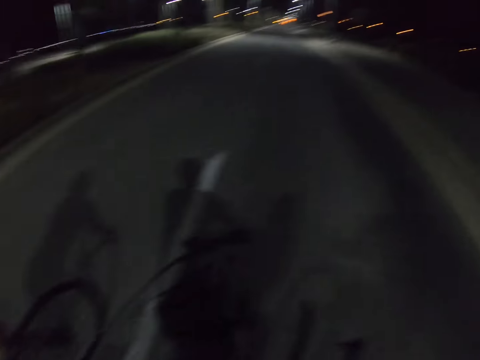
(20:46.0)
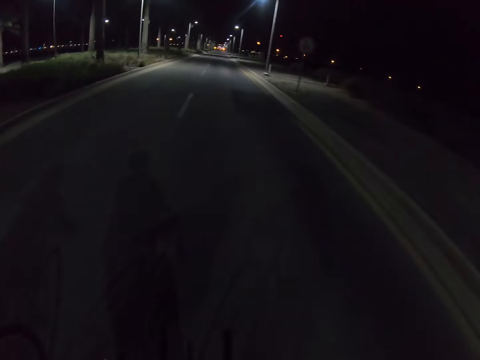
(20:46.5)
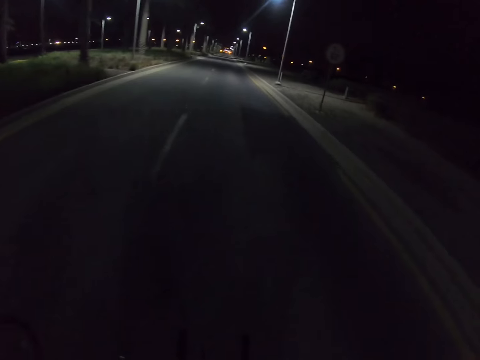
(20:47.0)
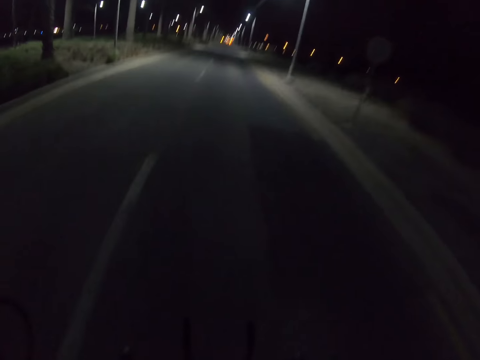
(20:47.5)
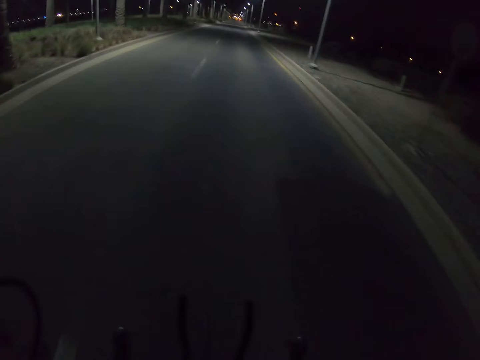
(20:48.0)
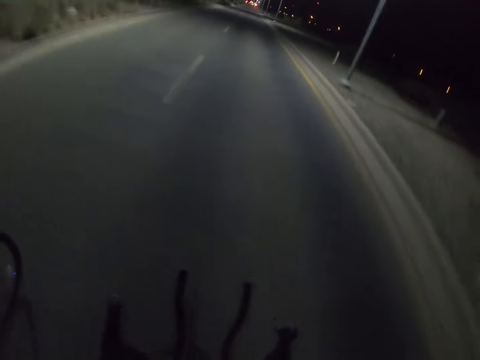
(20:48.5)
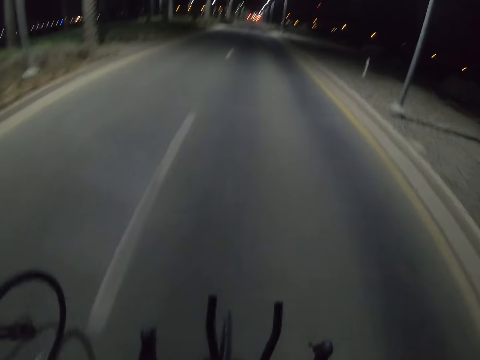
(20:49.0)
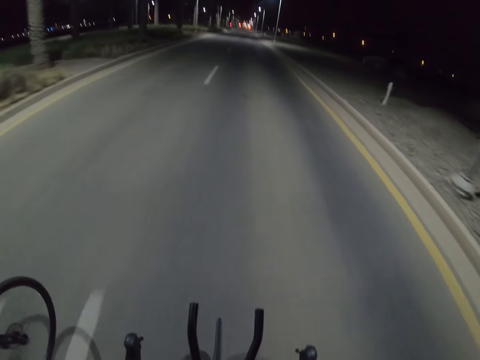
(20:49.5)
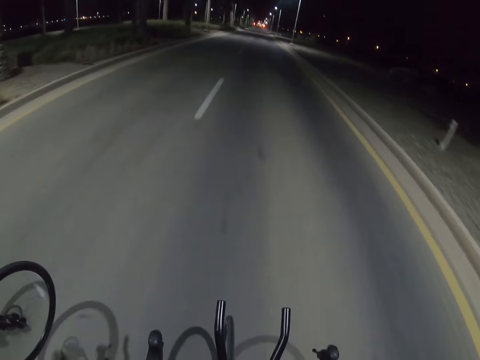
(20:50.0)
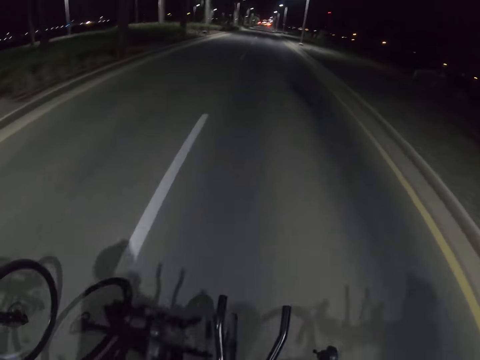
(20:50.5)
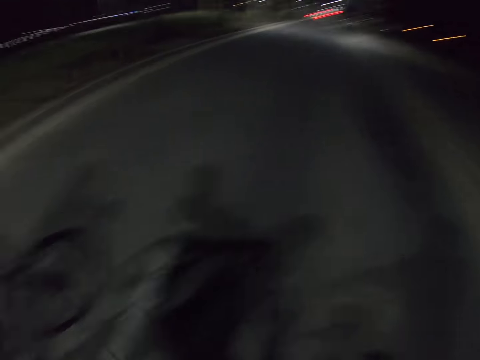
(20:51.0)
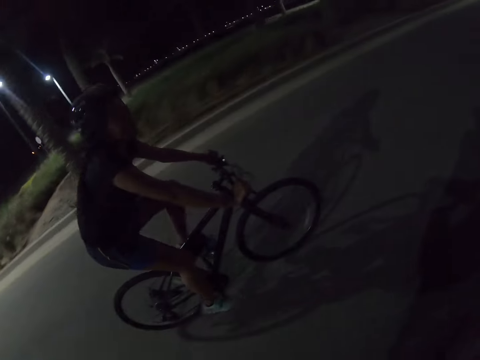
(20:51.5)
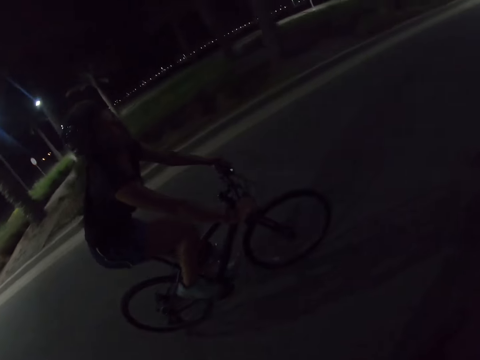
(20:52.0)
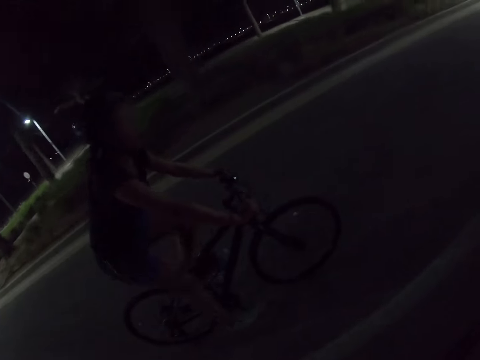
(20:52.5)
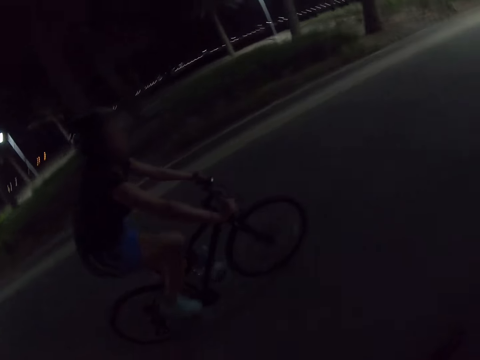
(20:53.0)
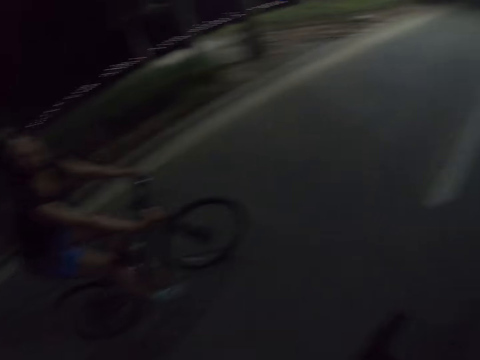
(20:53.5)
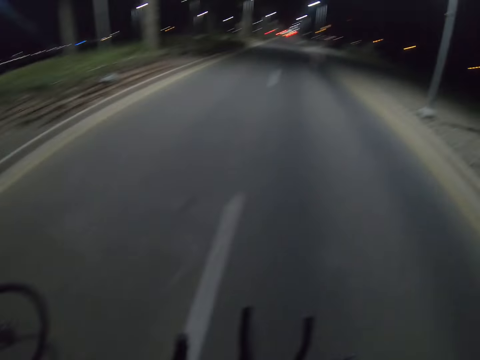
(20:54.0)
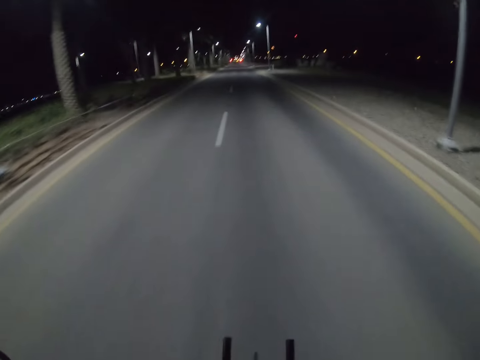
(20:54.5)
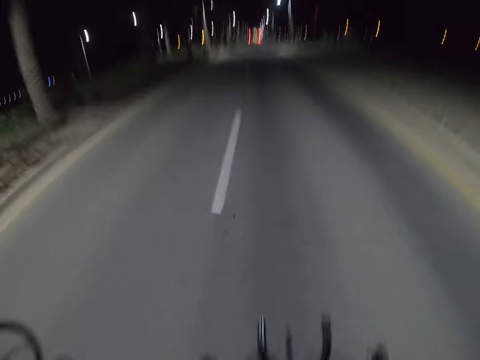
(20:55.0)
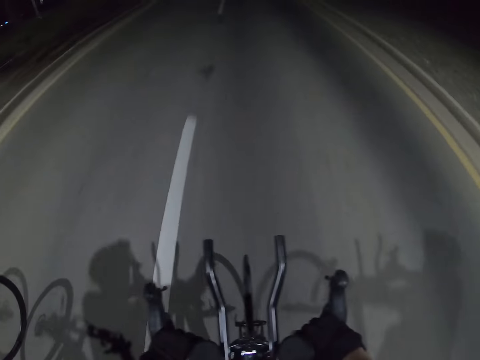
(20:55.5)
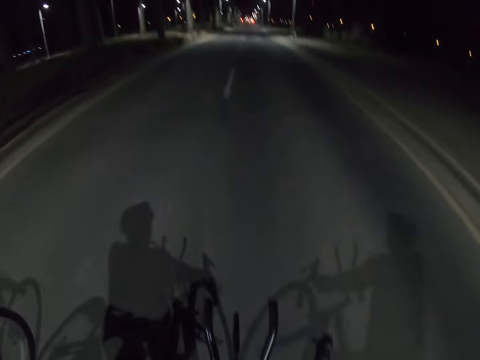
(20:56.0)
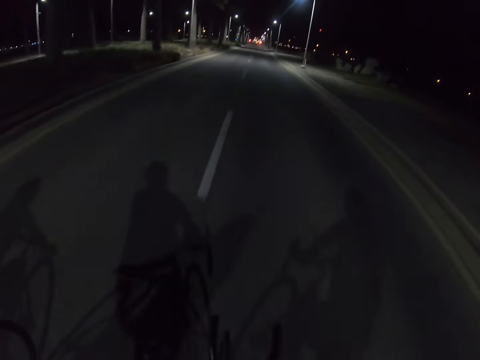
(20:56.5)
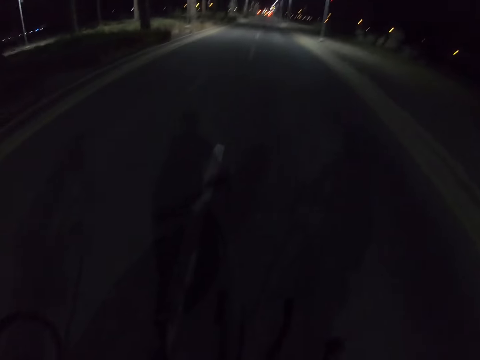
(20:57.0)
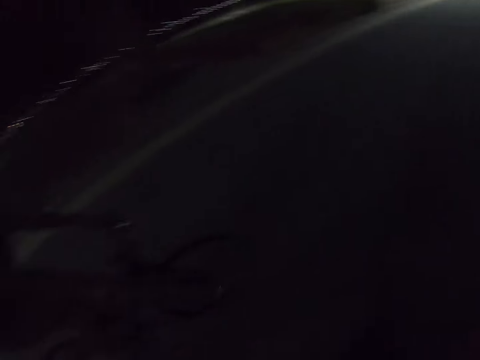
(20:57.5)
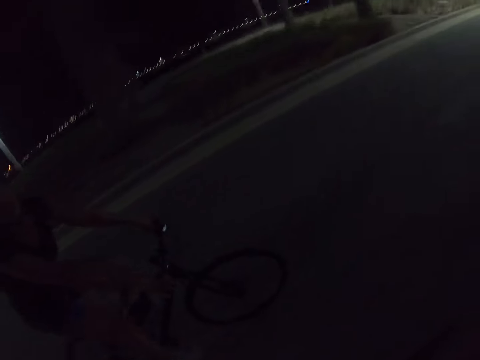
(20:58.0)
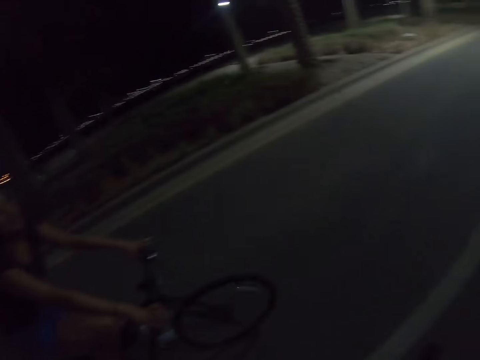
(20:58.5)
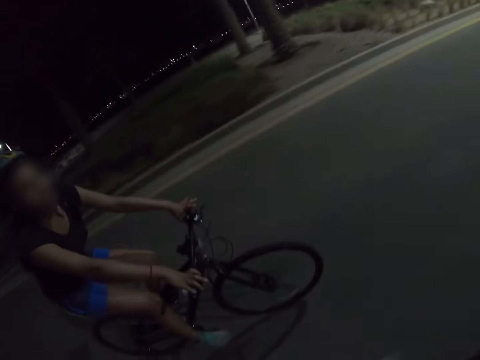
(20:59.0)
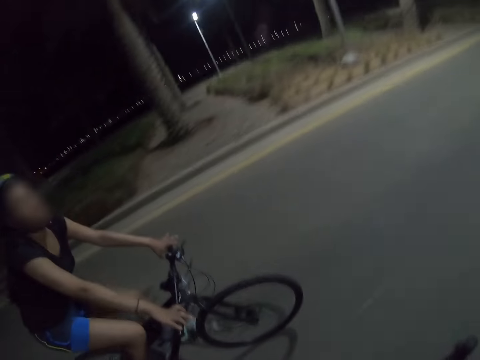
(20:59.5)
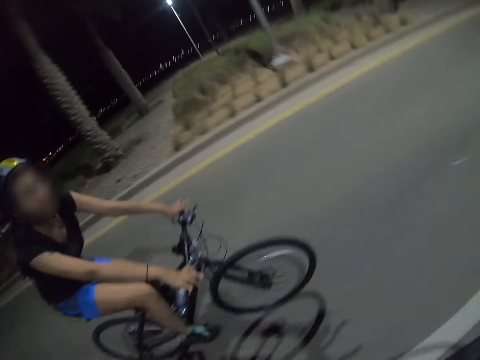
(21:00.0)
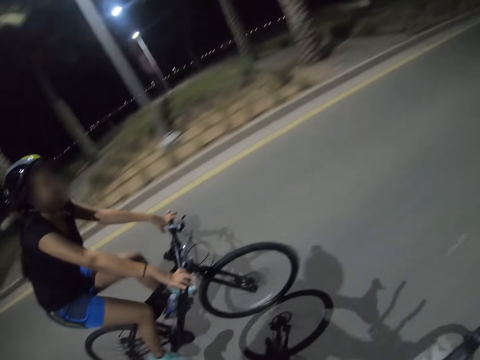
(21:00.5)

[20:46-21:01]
The camera wearer looks around. They ride a bicycle. A person converses with the camera wearer. The camera wearer looks around. They ride the bicycle. The person converses with the camera wearer.

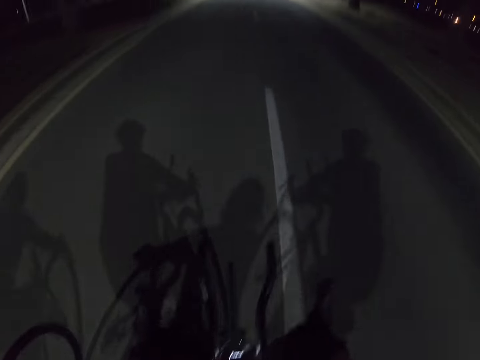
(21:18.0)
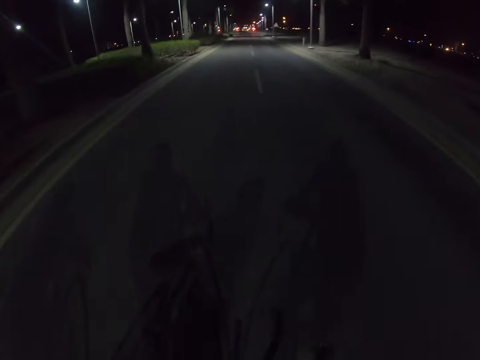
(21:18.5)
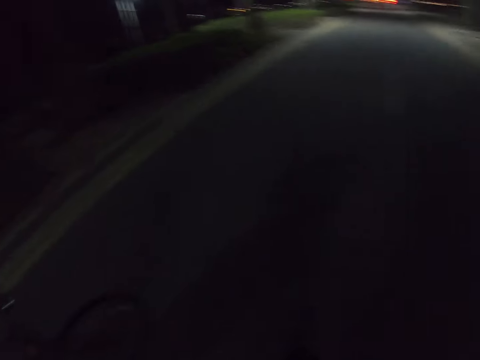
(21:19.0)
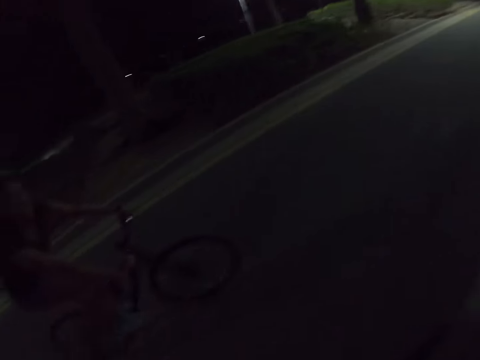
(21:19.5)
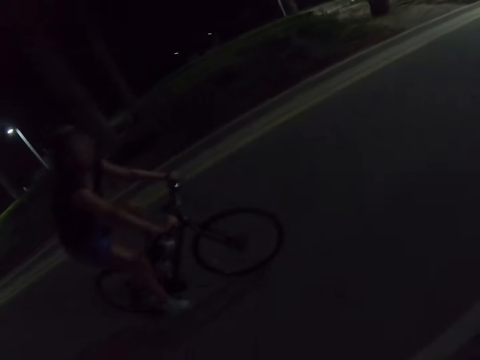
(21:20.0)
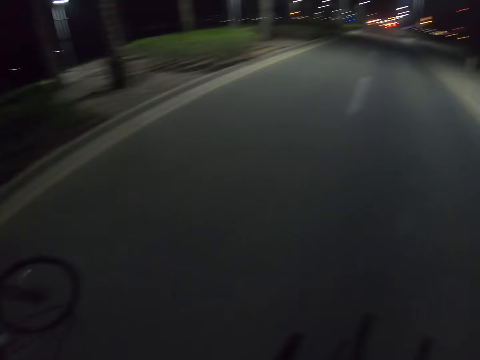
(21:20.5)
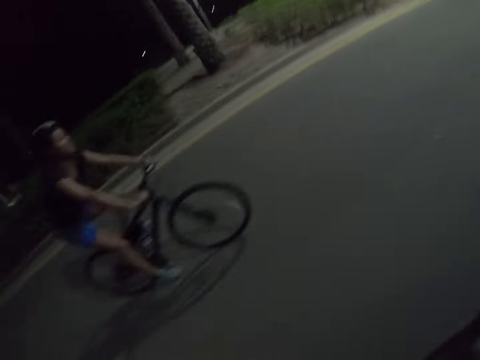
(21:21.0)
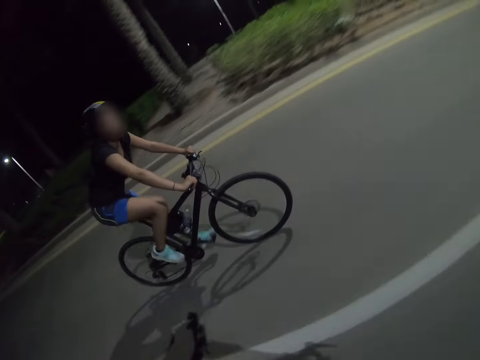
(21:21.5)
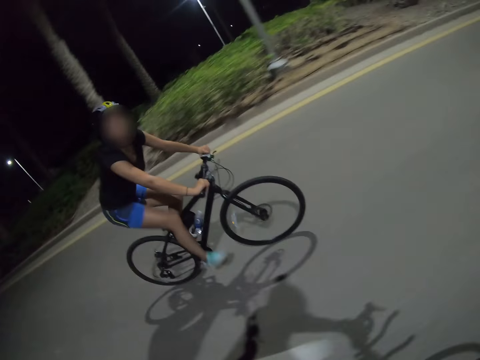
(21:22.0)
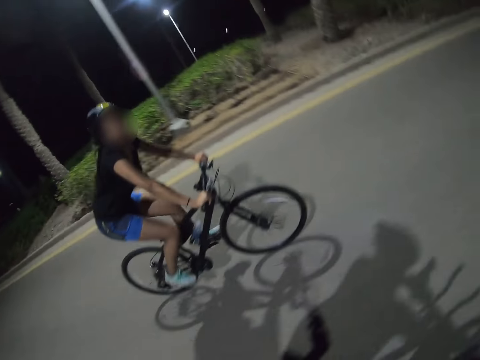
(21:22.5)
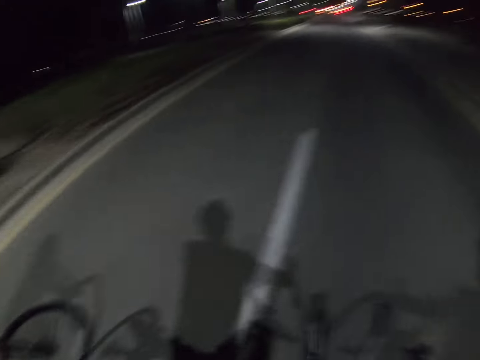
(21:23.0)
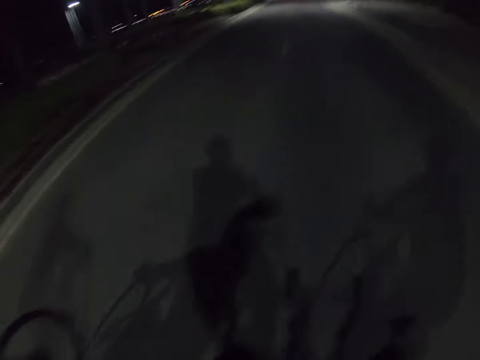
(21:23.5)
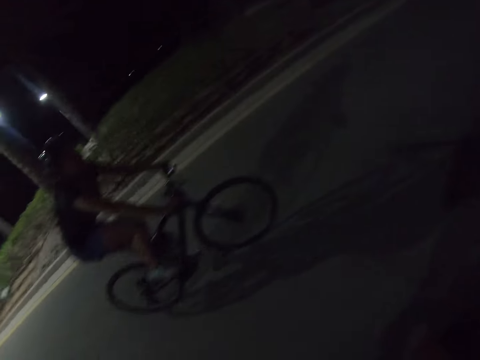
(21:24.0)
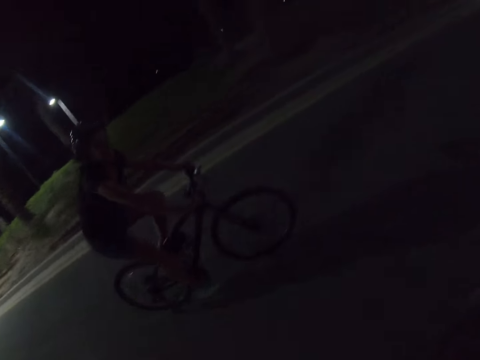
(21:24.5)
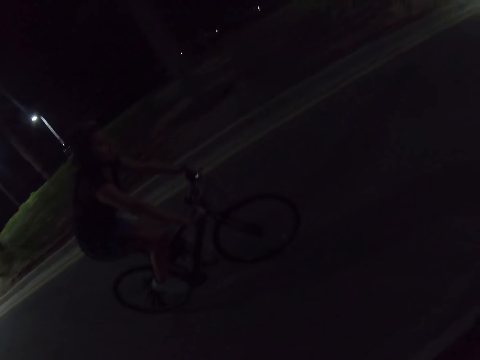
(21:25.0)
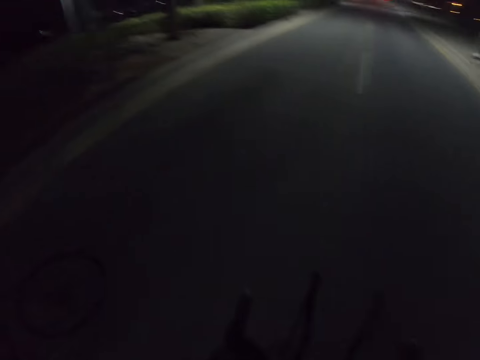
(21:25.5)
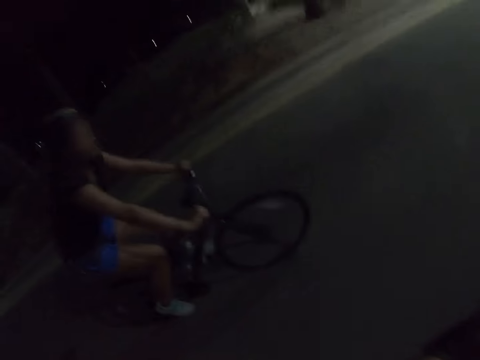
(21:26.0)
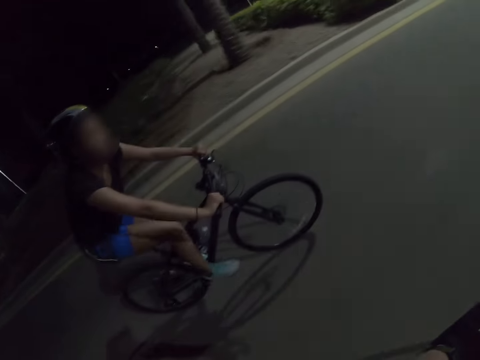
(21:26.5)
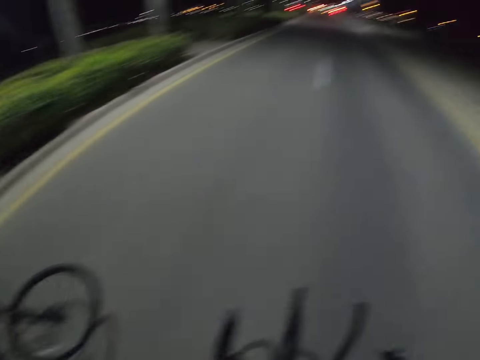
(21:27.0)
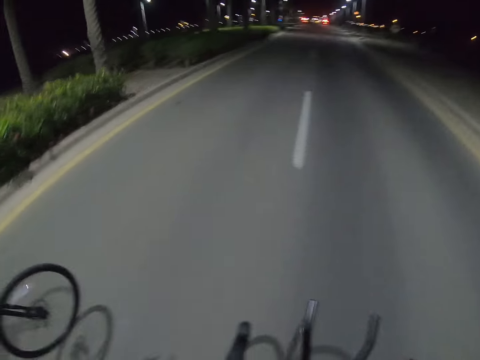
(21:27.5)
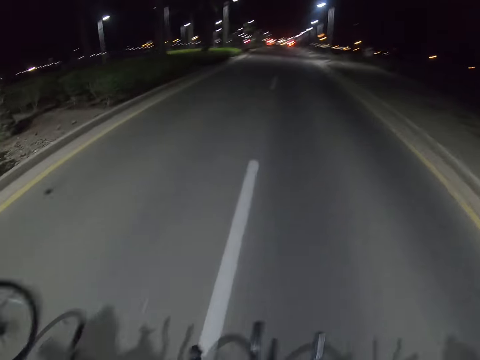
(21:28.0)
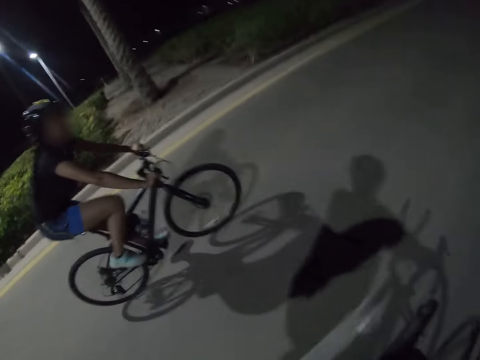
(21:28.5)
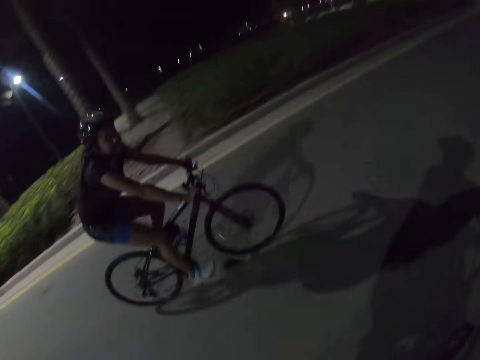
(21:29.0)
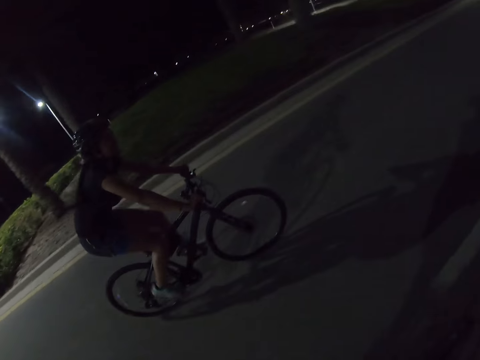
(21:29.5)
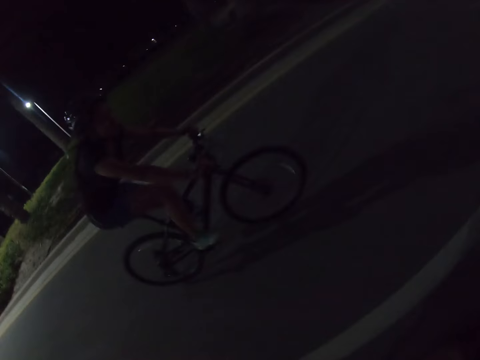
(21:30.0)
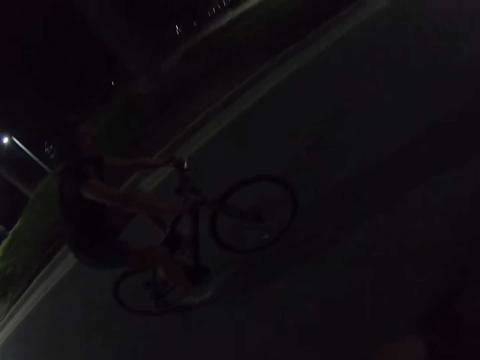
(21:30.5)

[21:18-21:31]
A person converses with the camera wearer. The camera wearer looks around. They interact with the person. They look around and ride a bicycle. The person converses with the camera wearer. The camera wearer looks around. They interact with the person. They look around and ride the bicycle. The person converses with the camera wearer.
